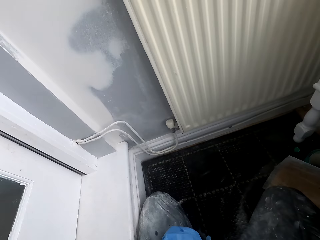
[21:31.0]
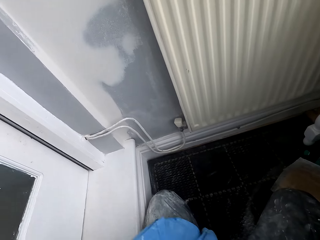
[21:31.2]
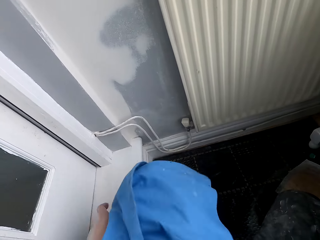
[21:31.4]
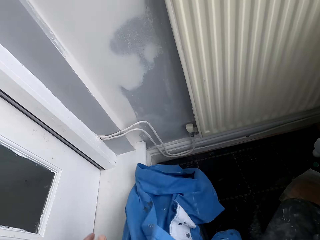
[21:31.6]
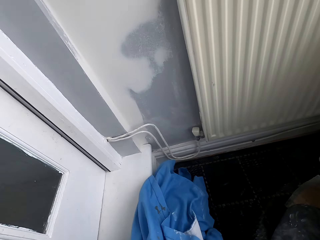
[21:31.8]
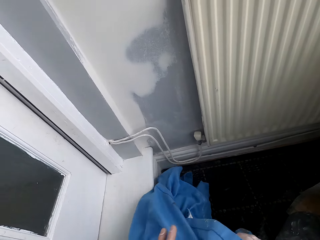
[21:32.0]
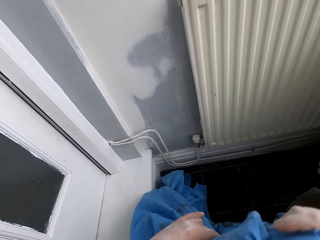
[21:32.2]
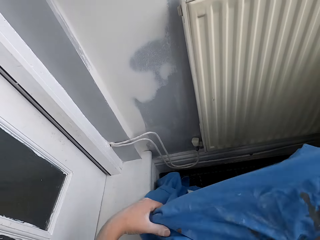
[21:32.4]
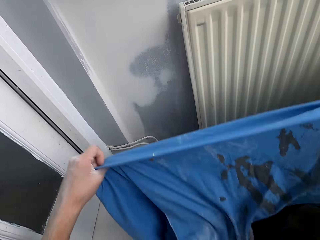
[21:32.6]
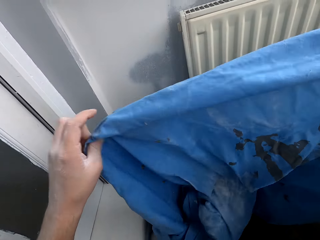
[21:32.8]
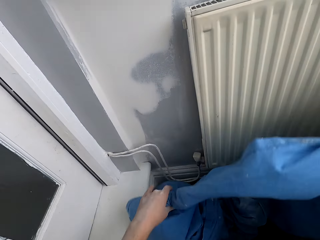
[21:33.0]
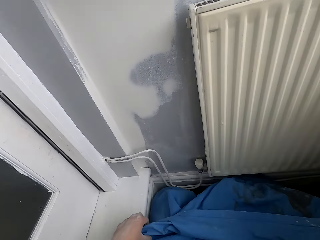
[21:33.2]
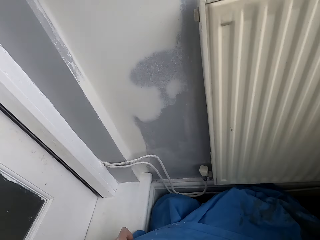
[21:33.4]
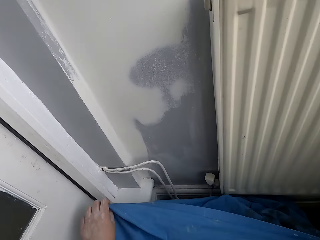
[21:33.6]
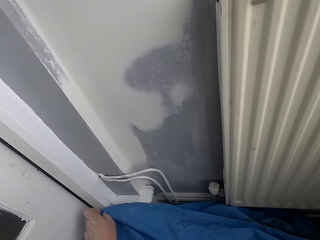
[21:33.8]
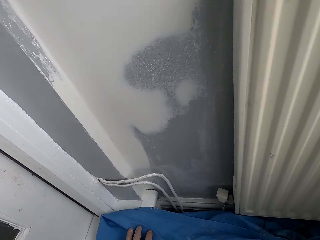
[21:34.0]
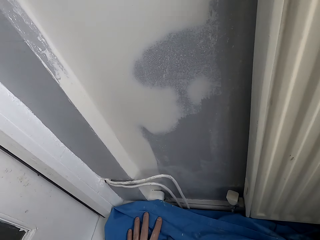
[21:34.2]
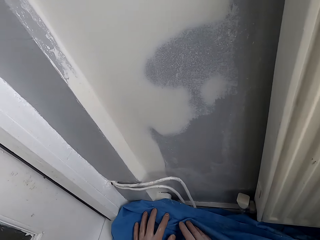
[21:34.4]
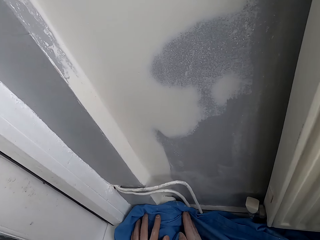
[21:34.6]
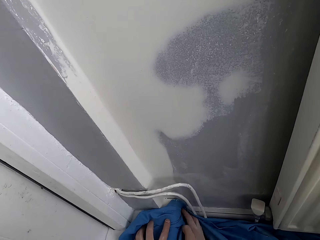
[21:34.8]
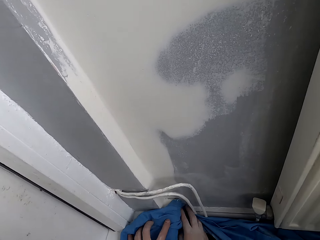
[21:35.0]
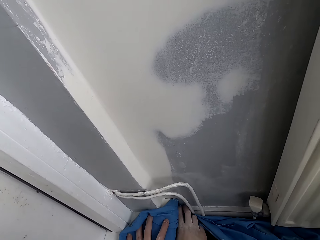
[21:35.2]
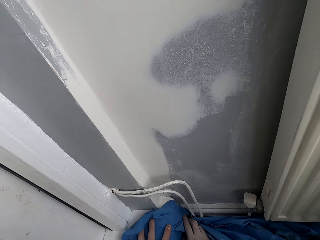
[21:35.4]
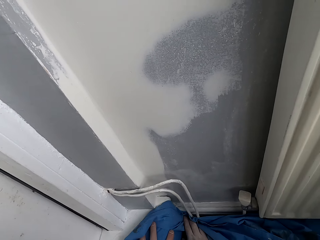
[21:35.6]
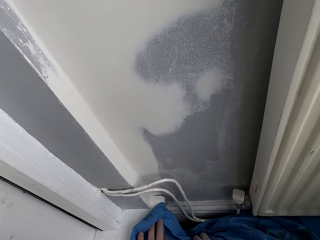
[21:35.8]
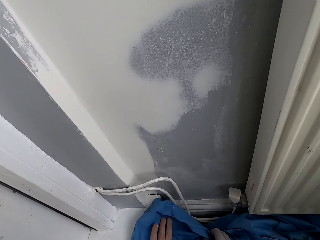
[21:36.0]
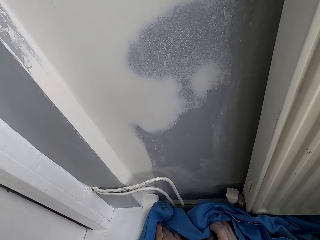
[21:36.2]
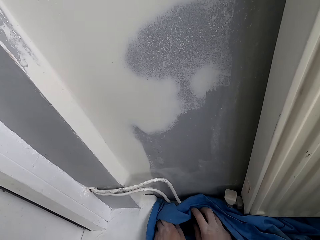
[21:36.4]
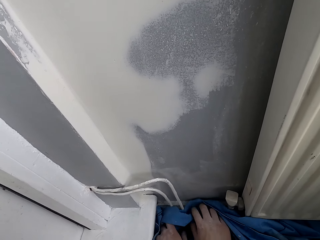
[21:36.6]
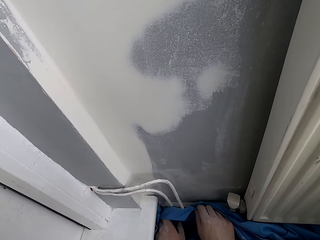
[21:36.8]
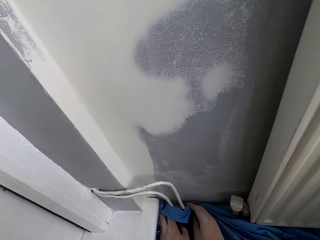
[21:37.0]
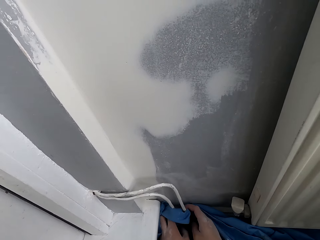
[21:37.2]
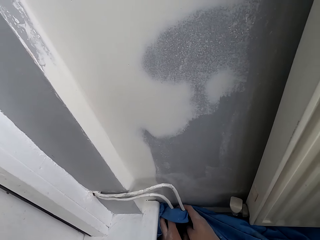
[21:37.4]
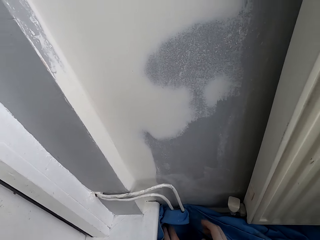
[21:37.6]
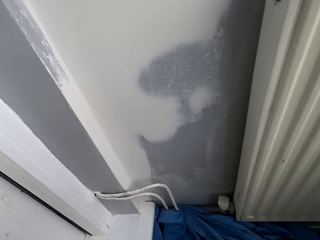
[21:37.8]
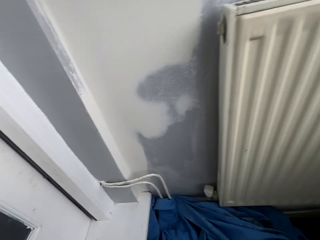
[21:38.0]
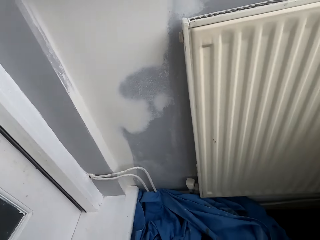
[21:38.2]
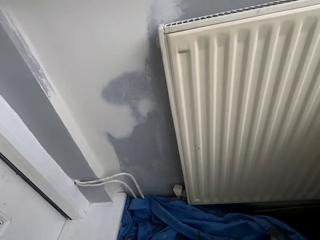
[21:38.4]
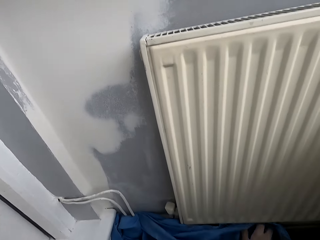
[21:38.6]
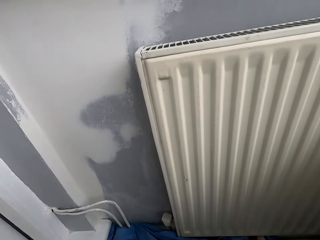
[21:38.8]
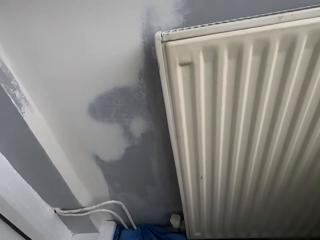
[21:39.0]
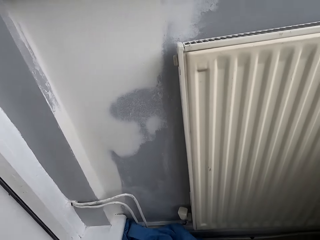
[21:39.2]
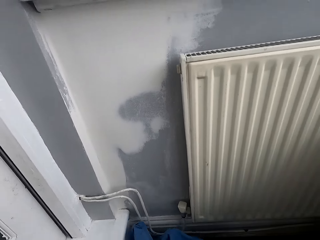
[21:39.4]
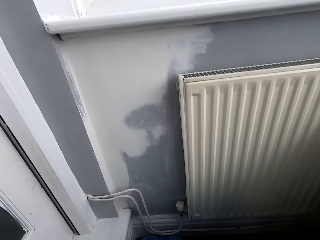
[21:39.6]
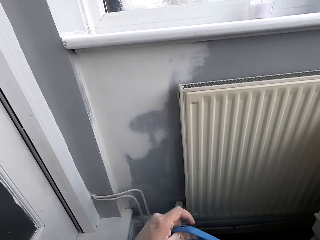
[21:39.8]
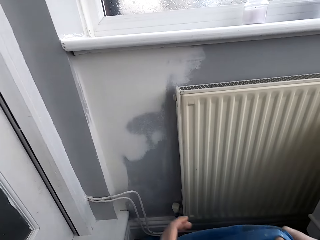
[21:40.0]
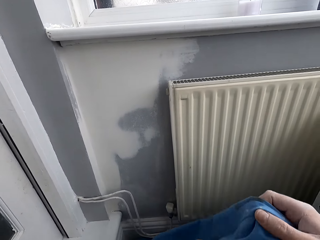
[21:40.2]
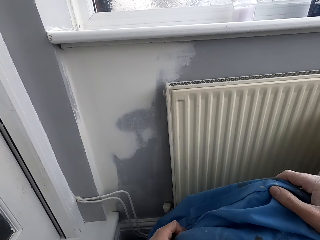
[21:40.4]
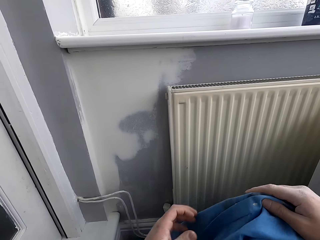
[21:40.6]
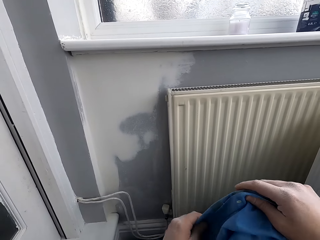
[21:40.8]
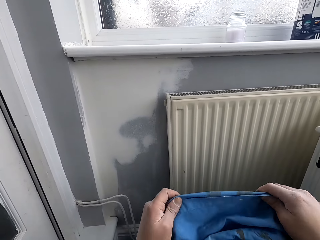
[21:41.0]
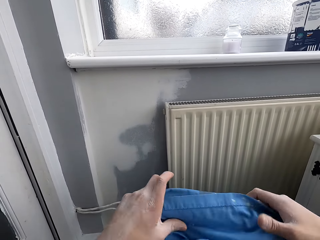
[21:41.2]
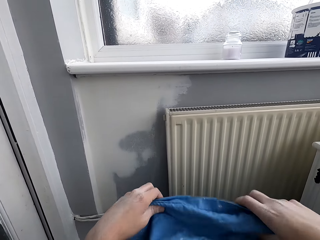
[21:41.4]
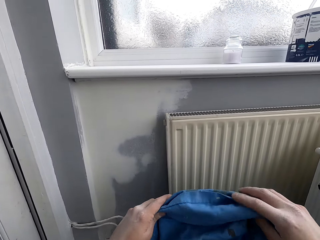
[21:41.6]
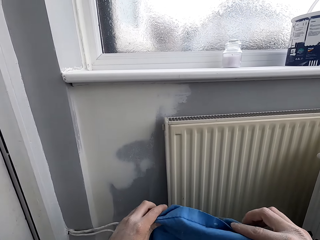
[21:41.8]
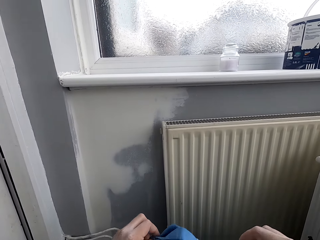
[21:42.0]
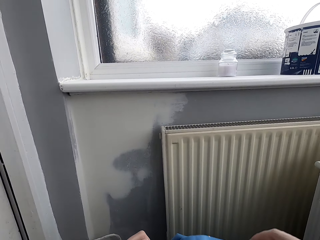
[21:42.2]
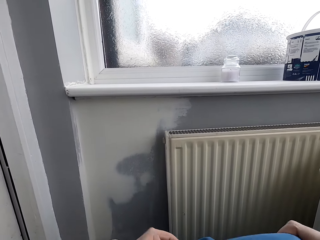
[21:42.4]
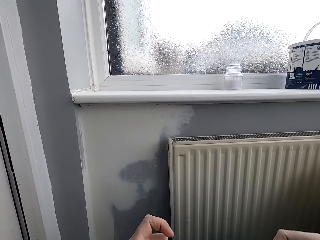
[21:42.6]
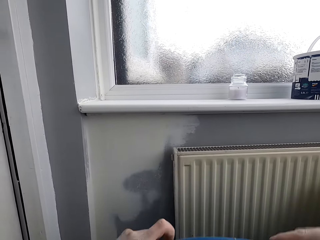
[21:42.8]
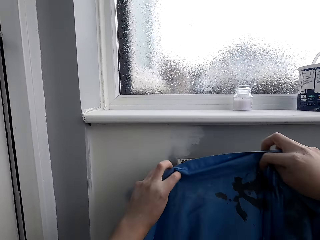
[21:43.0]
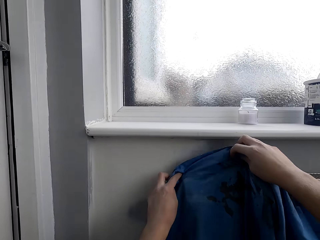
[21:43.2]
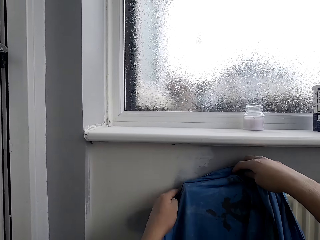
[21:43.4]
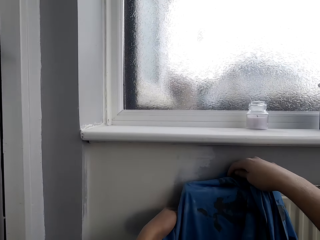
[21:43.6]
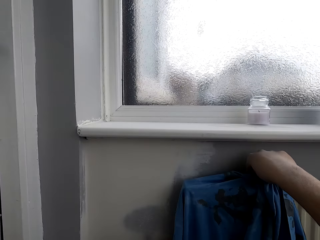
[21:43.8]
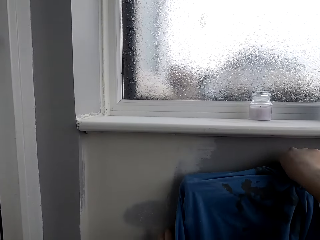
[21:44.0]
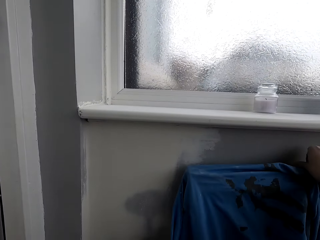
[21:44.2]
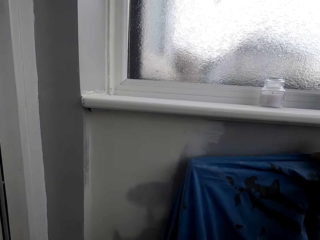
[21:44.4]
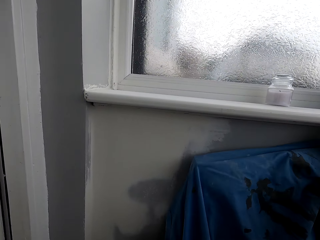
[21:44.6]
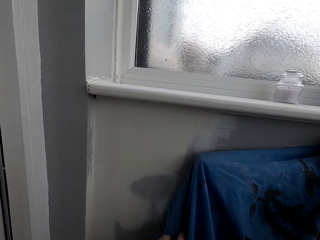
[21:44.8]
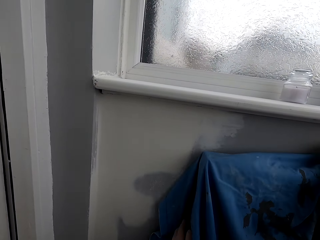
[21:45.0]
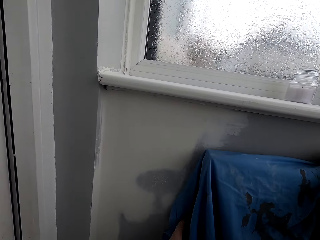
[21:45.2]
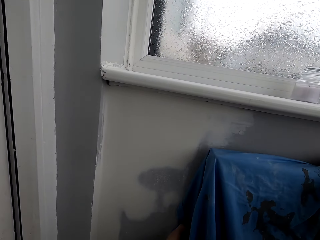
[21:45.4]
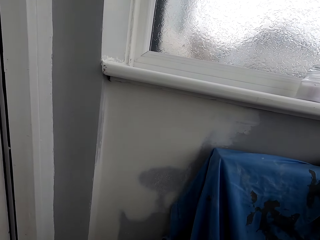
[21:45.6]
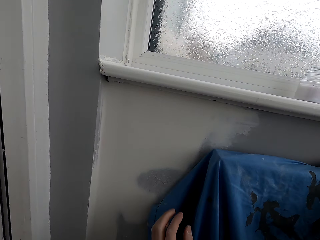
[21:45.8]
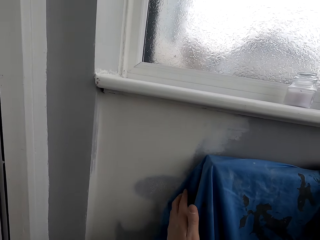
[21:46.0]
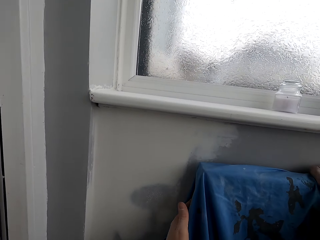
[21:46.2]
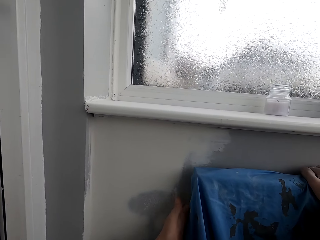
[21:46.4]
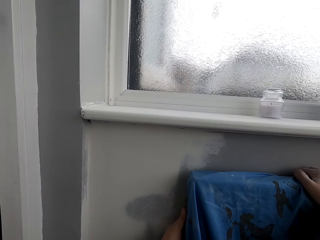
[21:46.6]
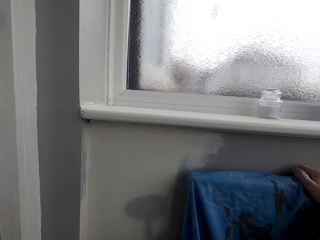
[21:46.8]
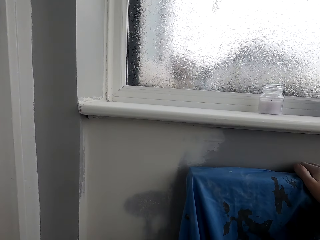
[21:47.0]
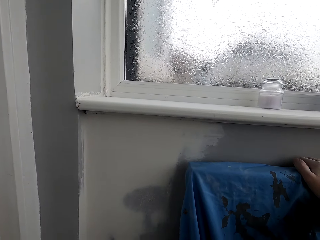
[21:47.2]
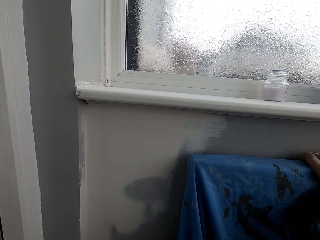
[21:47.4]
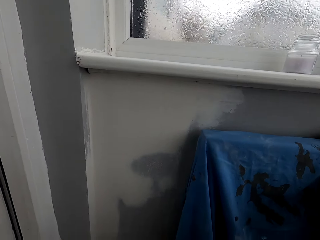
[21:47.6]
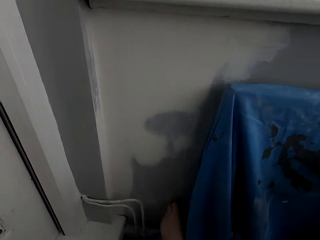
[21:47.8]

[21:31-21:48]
The camera wearer straightens the material. They cover something. They put the material on the corner. They hang the material.
